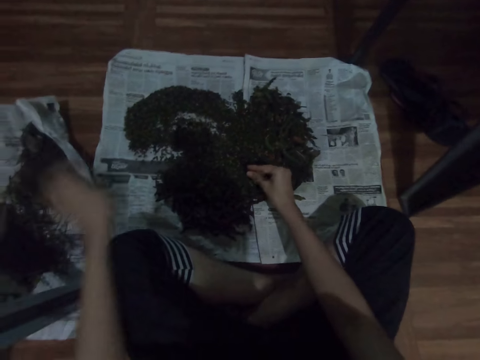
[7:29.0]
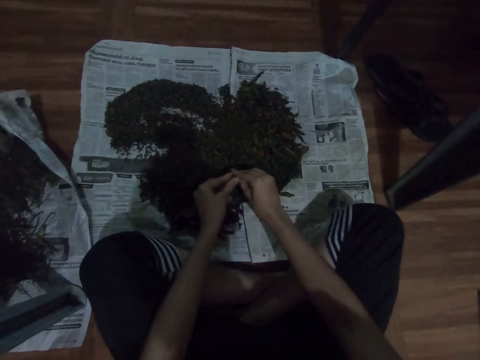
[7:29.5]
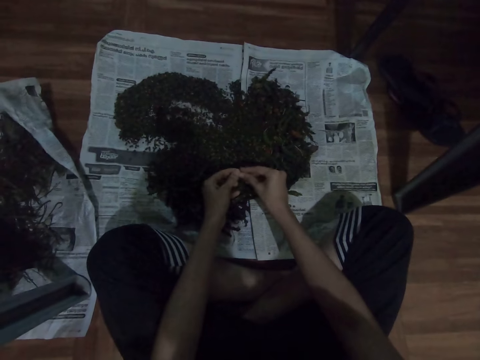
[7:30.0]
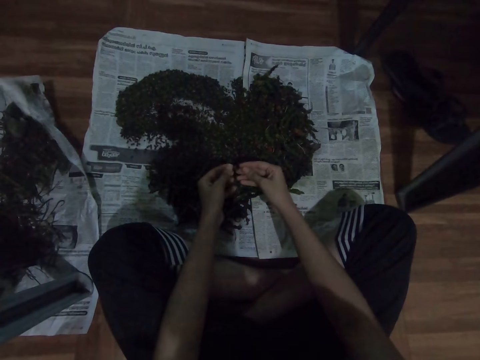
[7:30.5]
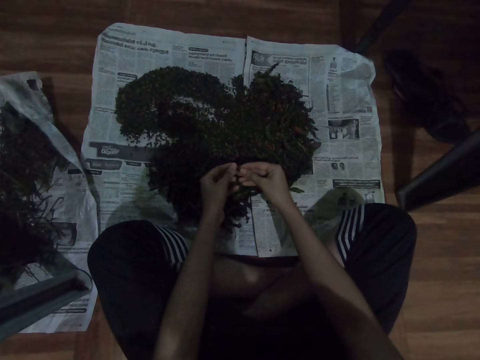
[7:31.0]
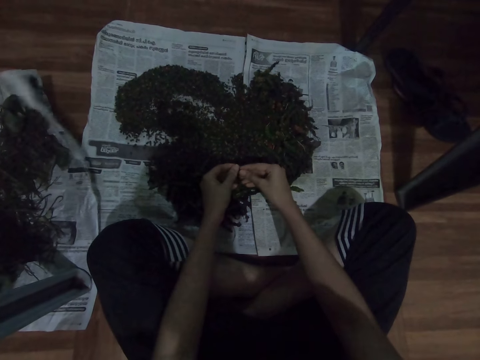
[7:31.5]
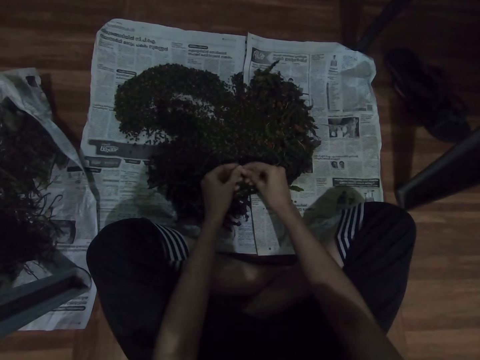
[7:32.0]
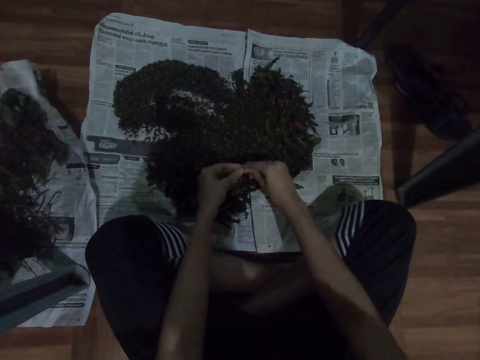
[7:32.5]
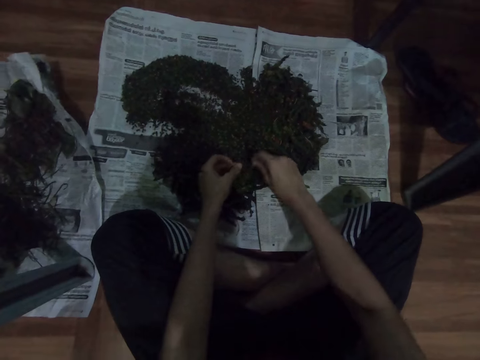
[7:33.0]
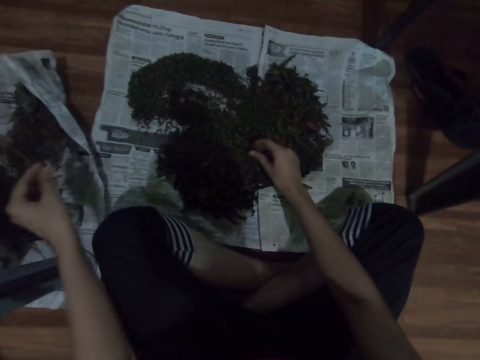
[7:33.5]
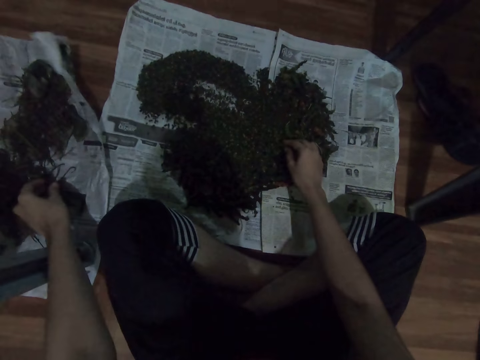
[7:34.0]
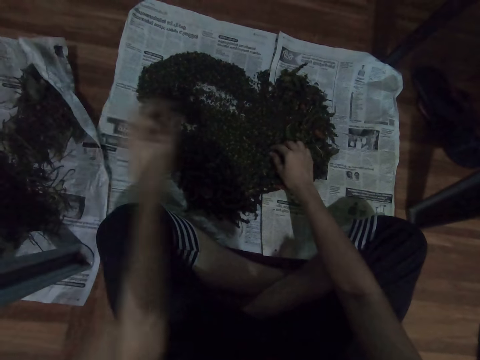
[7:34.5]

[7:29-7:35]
The camera wearer places the dirt on the paper. They select the vegetables. They shred the herb. They place the dirt on the paper.

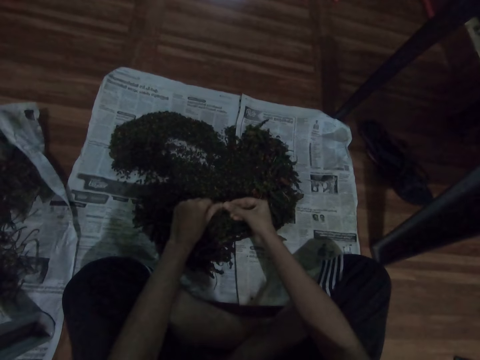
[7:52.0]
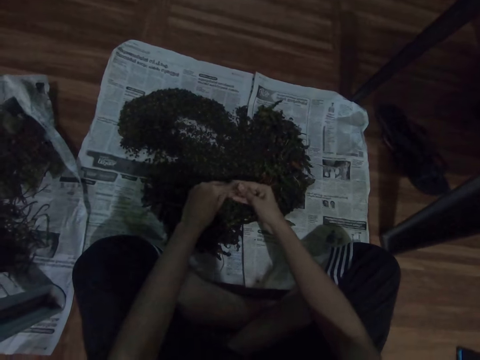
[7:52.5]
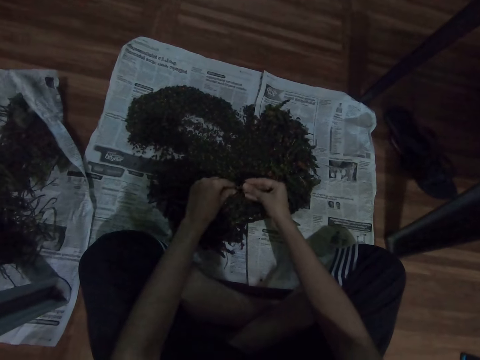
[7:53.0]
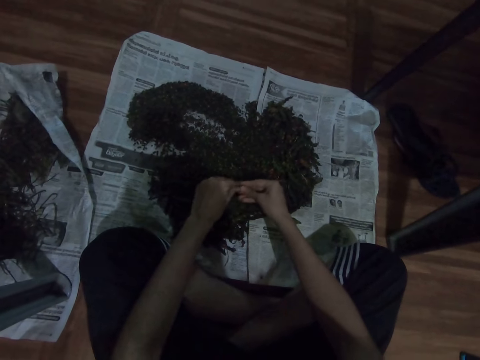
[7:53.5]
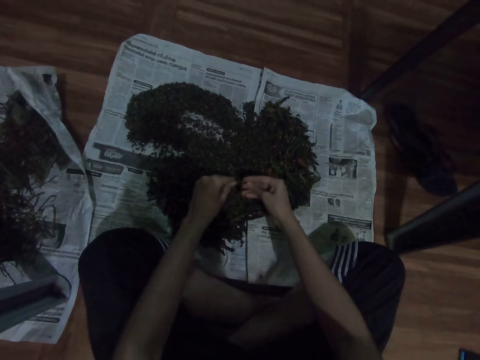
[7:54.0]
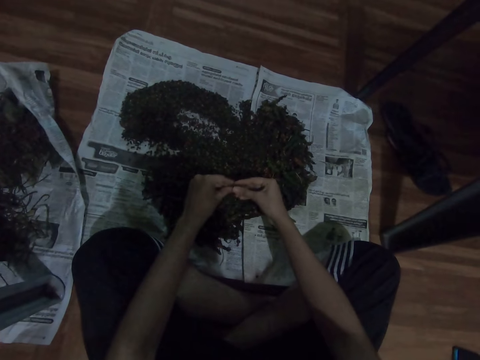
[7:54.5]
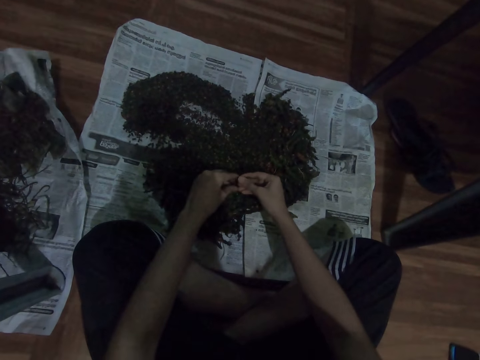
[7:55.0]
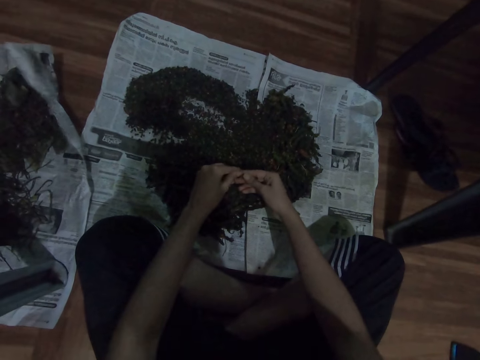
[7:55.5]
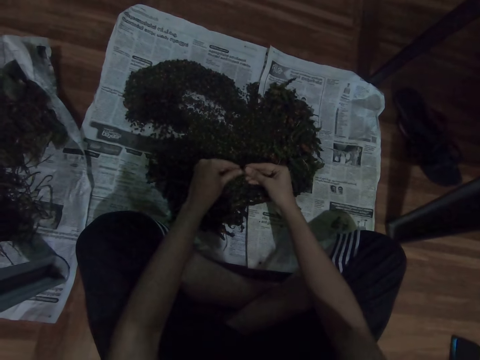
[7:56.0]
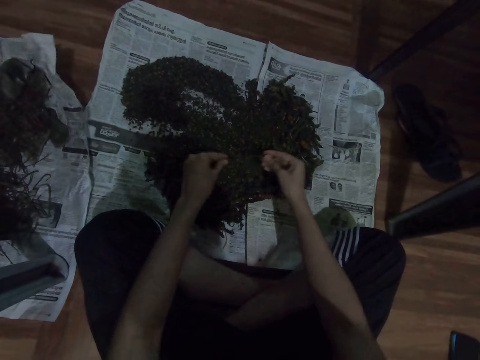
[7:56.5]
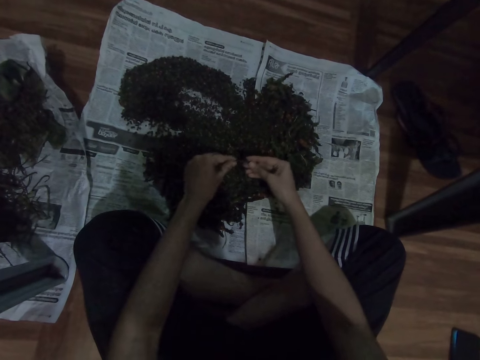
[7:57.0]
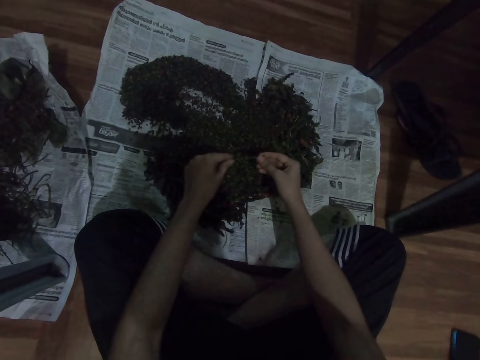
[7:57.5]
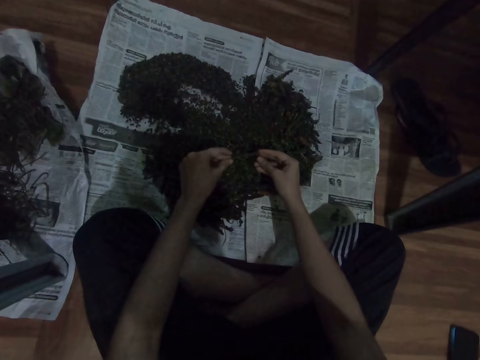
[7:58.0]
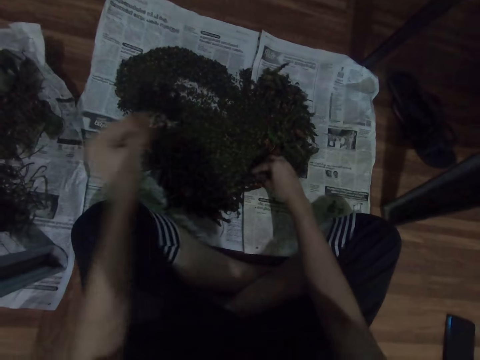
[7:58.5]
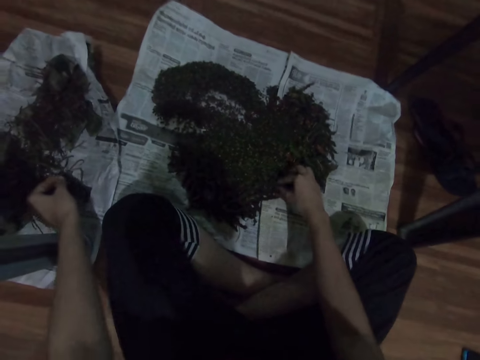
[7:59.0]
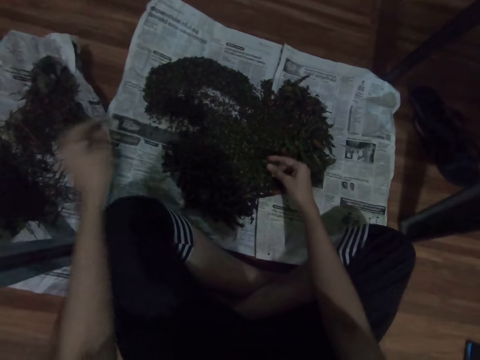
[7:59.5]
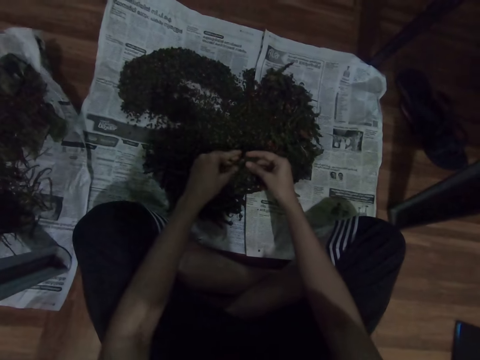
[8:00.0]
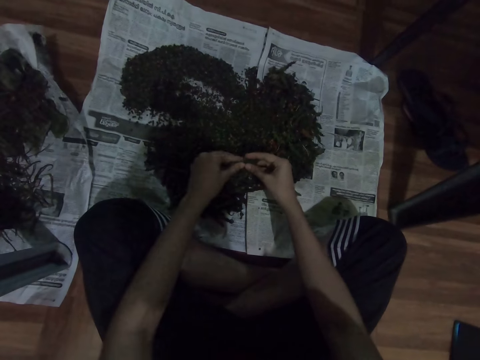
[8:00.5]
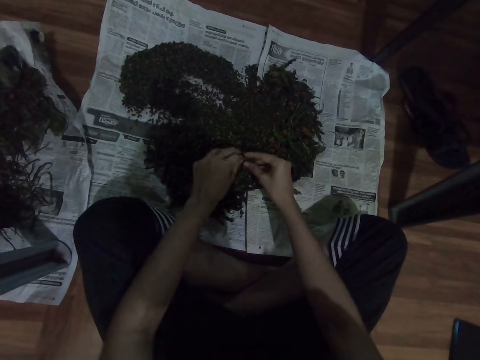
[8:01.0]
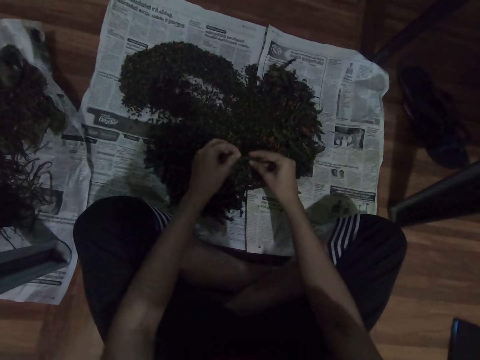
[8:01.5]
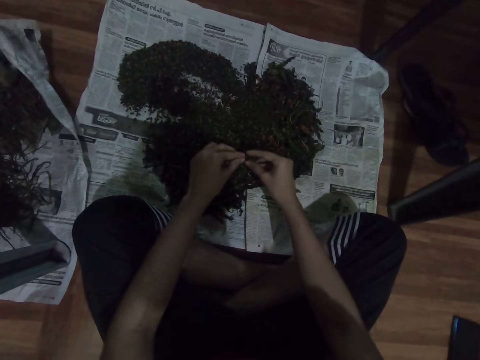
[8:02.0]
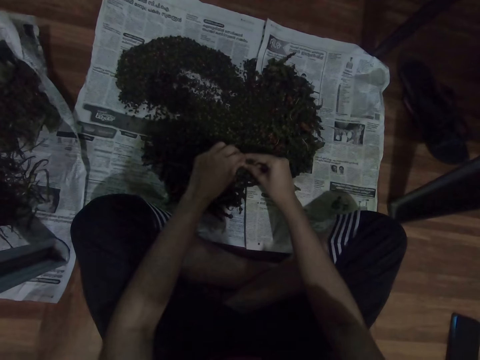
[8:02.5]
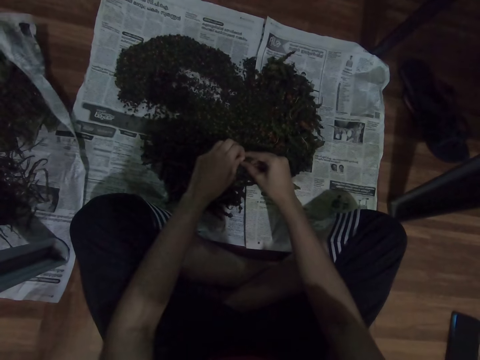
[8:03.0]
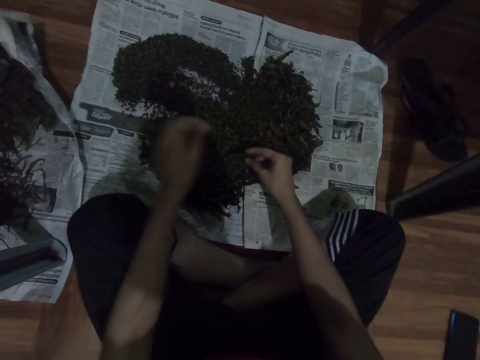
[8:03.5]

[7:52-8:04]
The camera wearer selects the vegetables. They place the dirt on the paper. They pick the vegetables. They remove part of a herb. They select the vegetables.

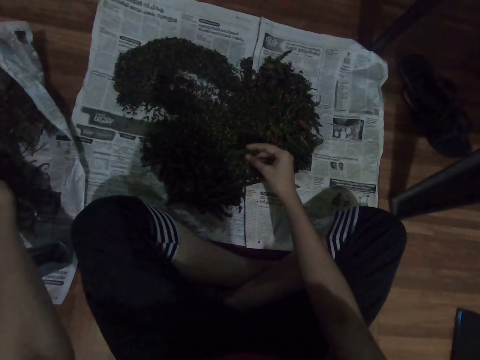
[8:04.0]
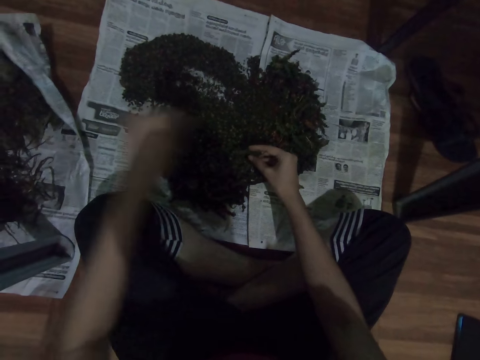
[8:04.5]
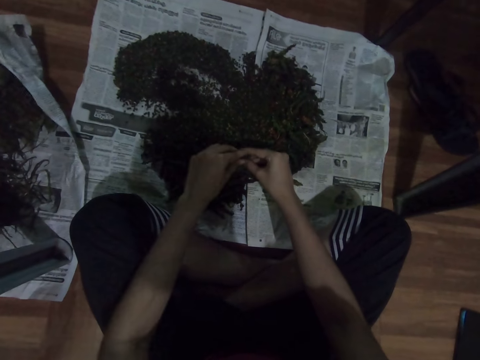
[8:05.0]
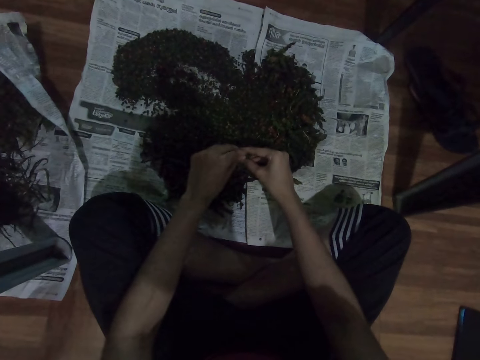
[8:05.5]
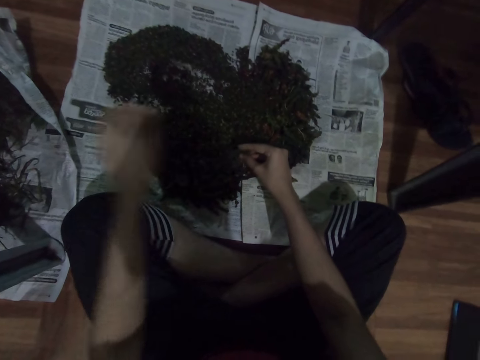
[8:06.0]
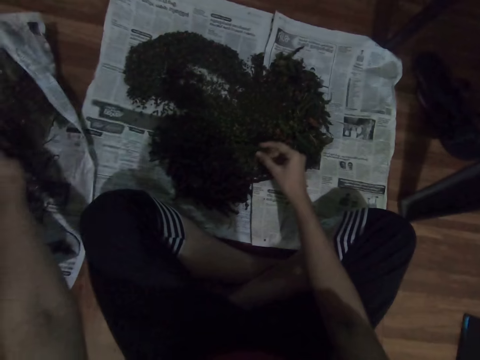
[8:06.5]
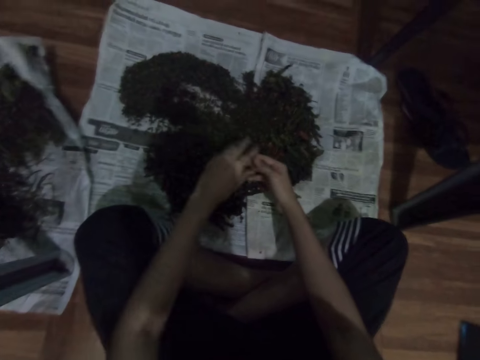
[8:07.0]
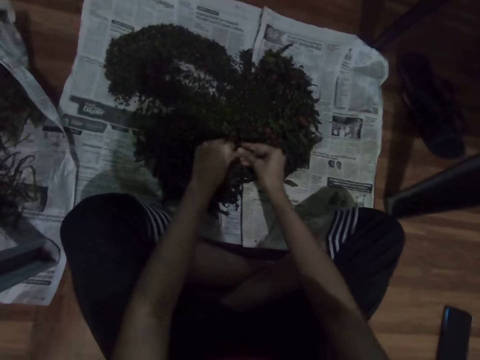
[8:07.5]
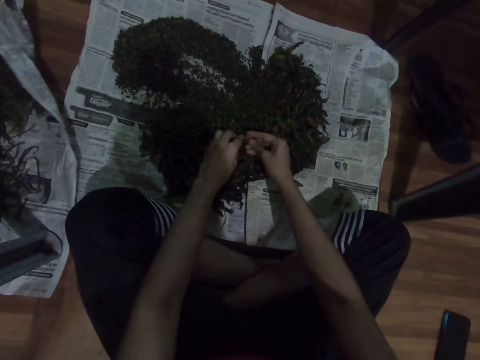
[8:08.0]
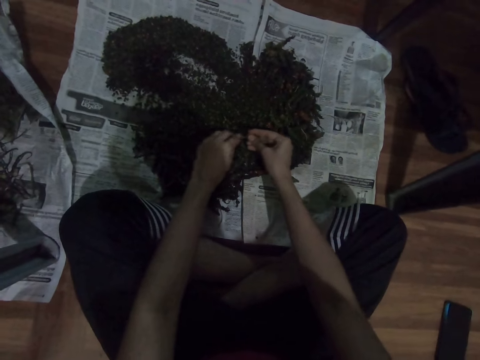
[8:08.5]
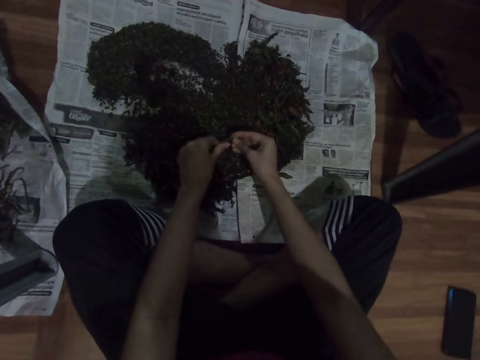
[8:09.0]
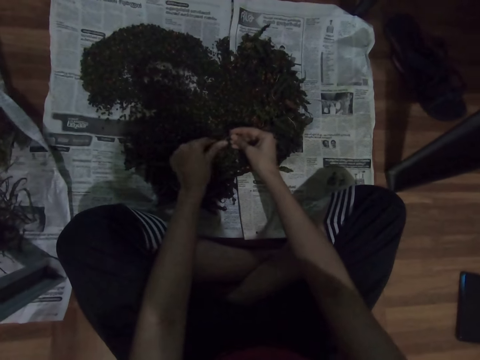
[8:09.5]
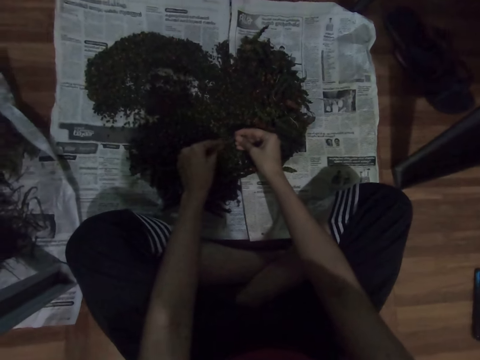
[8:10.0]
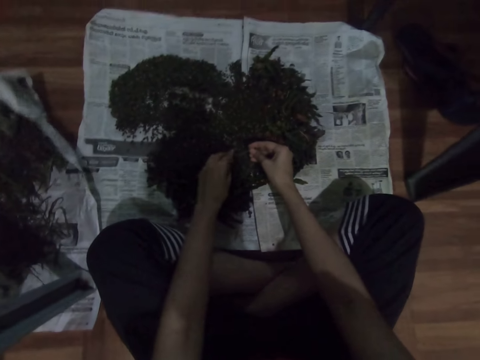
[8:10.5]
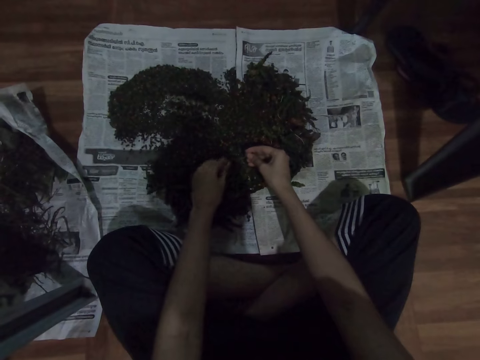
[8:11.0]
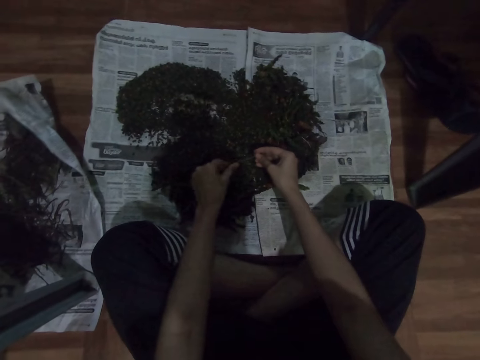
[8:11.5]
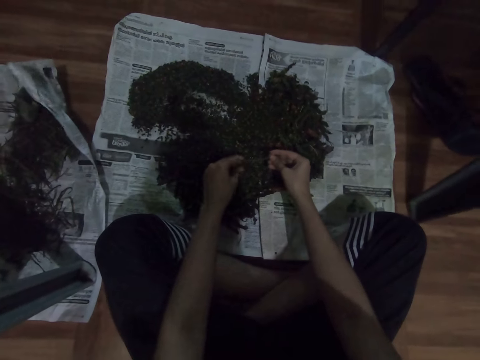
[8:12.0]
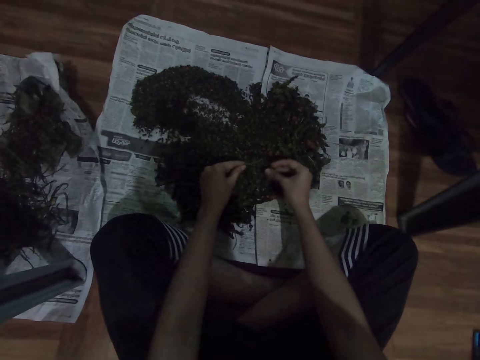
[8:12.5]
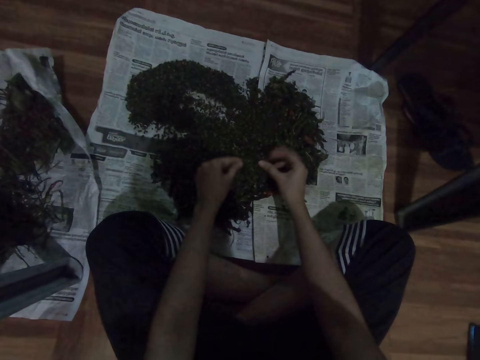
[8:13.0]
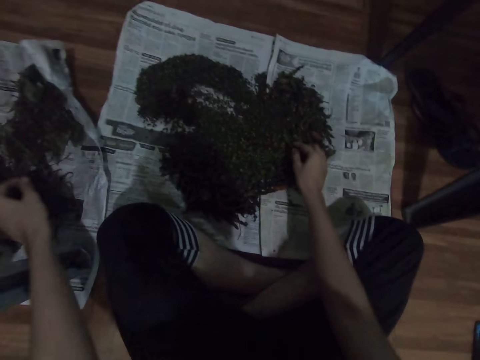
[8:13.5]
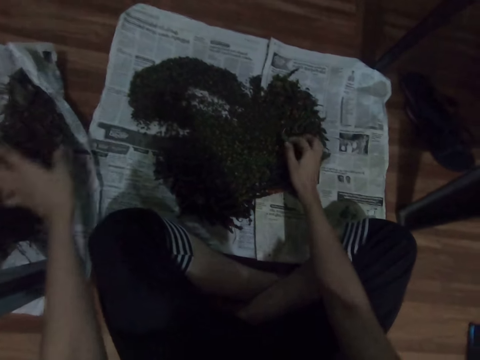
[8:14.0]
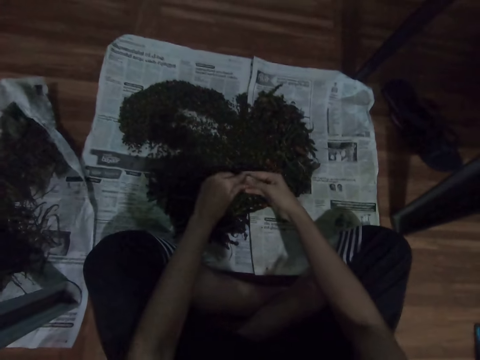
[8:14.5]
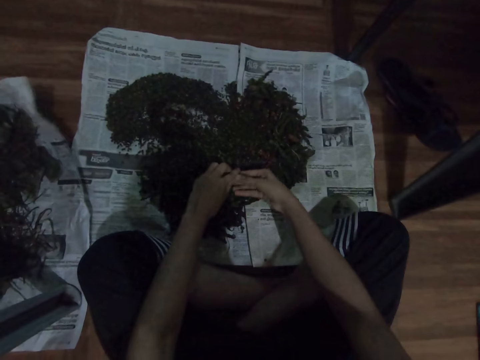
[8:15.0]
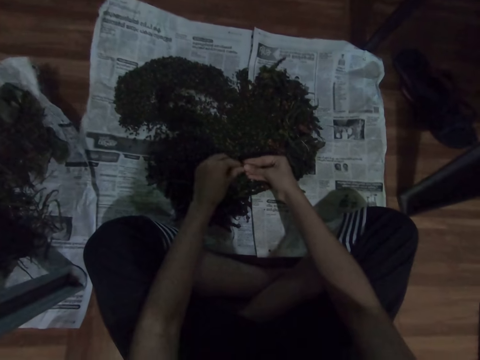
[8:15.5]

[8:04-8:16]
The camera wearer places the dirt on the paper. They remove part of a herb. They put down part of the herb. They pick the vegetables. They select the vegetables. They place the dirt on the paper. They pick the vegetables and shred the herb.
